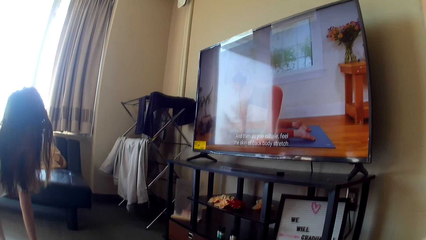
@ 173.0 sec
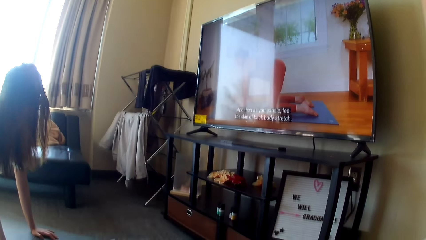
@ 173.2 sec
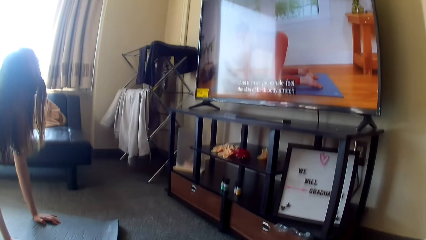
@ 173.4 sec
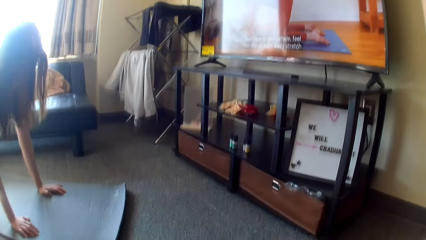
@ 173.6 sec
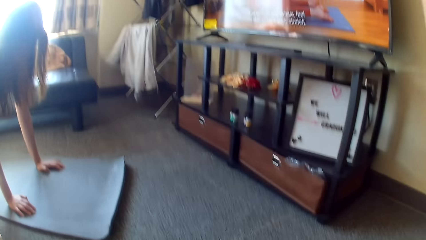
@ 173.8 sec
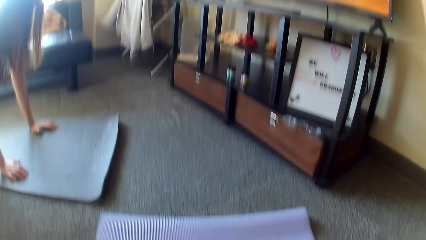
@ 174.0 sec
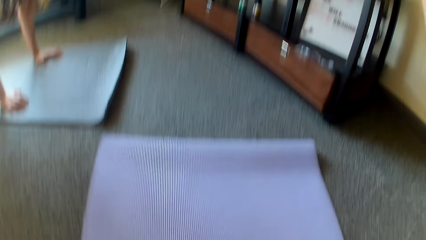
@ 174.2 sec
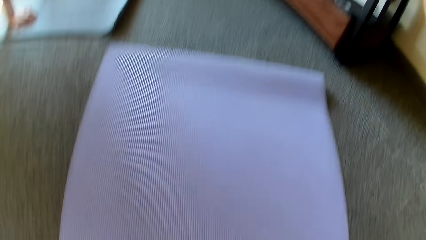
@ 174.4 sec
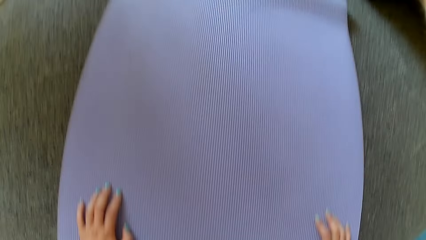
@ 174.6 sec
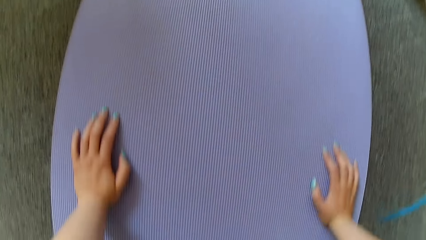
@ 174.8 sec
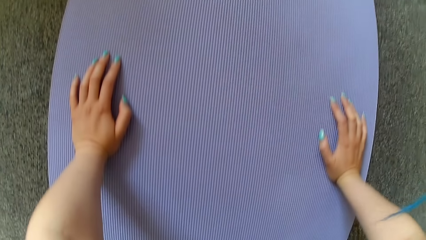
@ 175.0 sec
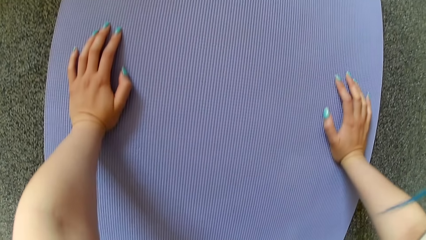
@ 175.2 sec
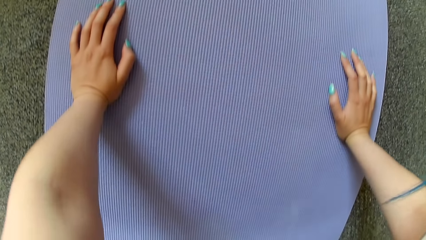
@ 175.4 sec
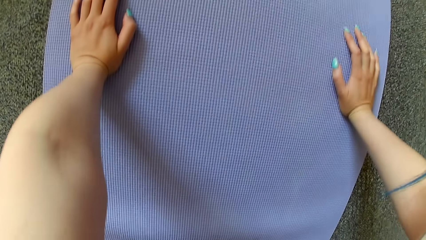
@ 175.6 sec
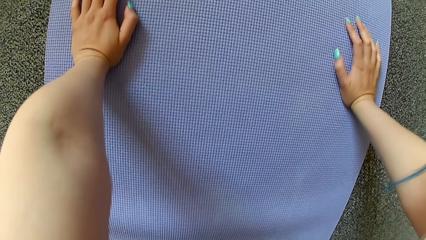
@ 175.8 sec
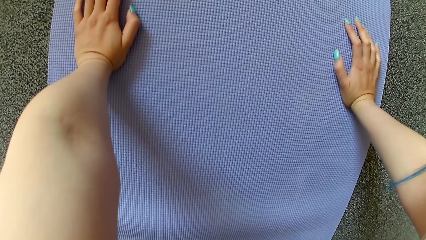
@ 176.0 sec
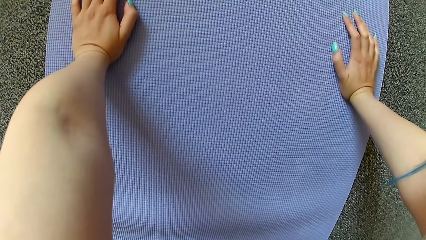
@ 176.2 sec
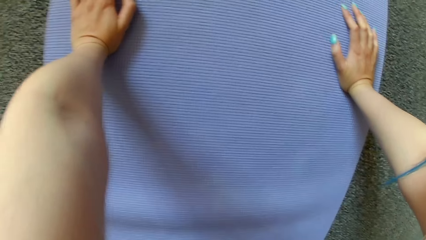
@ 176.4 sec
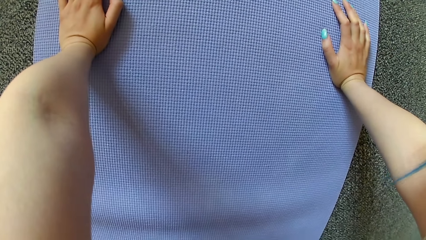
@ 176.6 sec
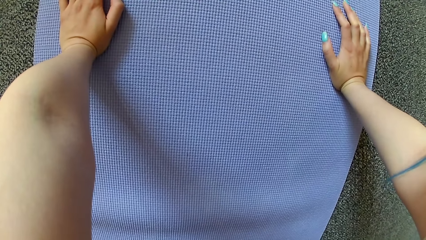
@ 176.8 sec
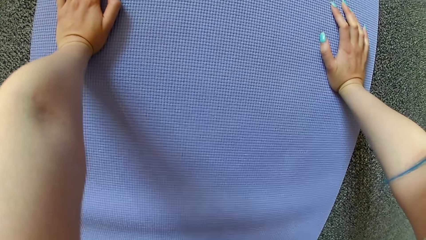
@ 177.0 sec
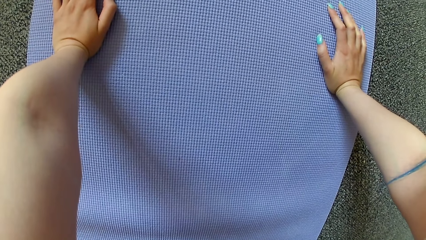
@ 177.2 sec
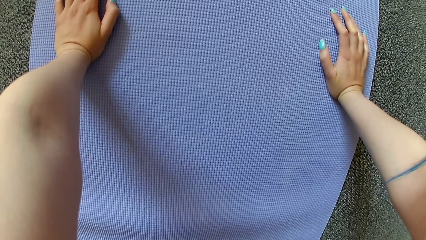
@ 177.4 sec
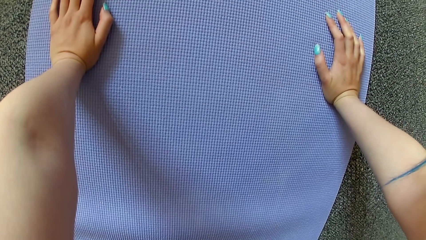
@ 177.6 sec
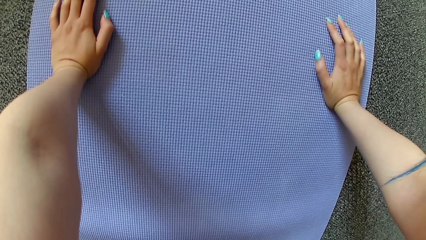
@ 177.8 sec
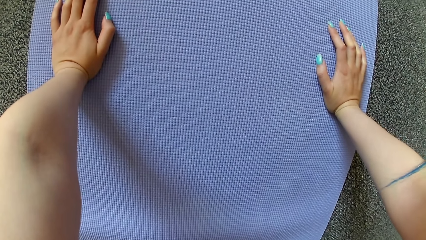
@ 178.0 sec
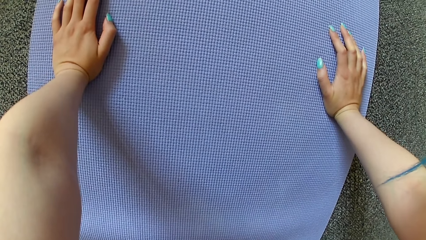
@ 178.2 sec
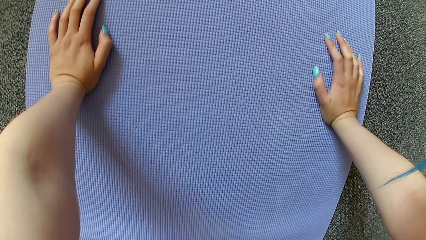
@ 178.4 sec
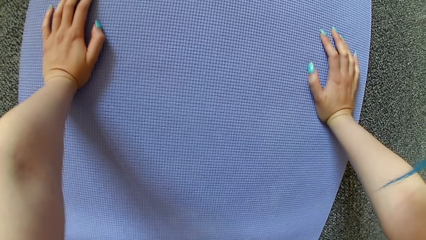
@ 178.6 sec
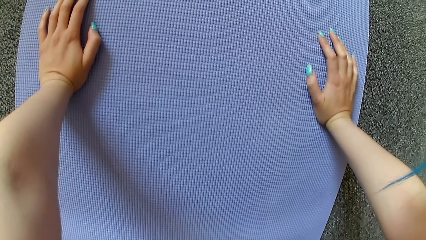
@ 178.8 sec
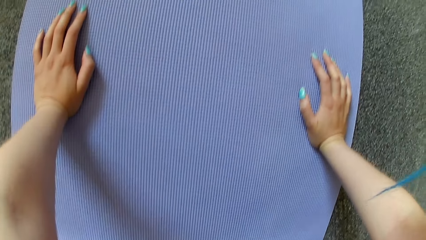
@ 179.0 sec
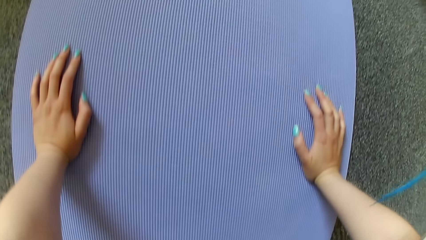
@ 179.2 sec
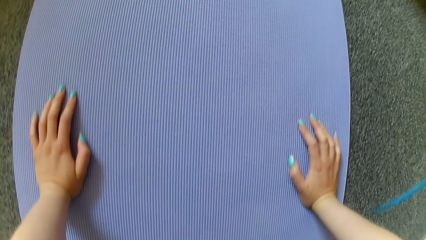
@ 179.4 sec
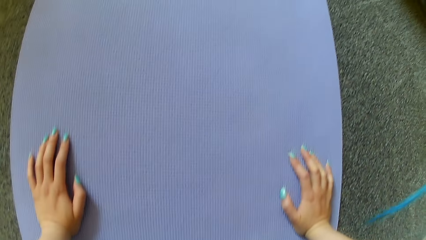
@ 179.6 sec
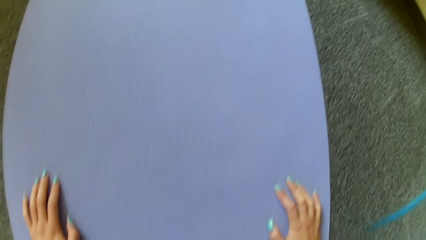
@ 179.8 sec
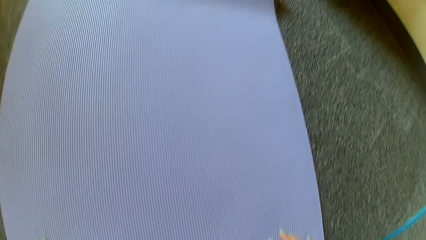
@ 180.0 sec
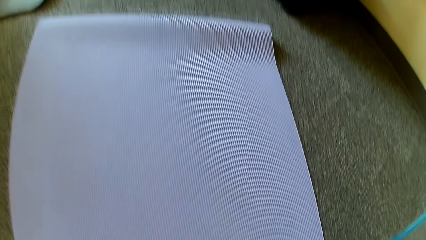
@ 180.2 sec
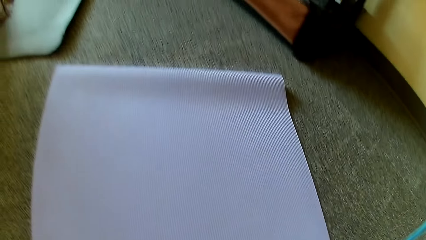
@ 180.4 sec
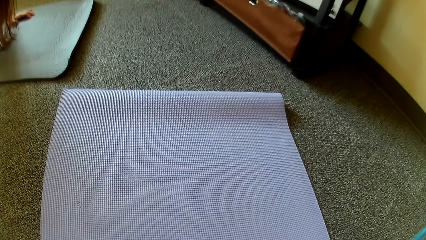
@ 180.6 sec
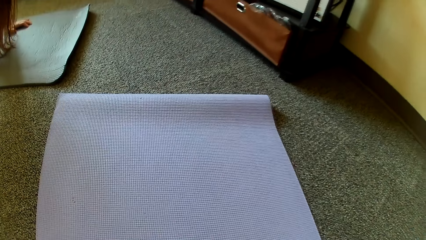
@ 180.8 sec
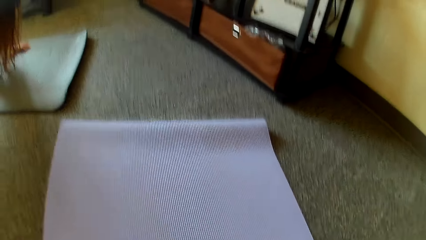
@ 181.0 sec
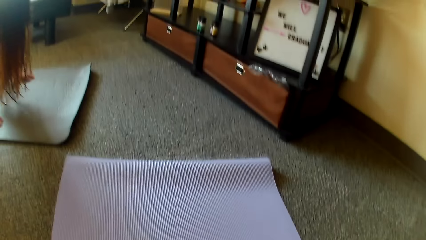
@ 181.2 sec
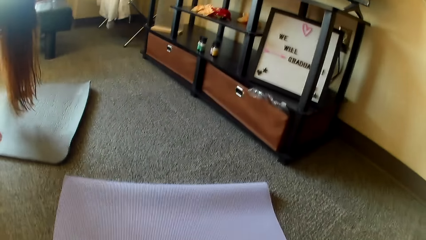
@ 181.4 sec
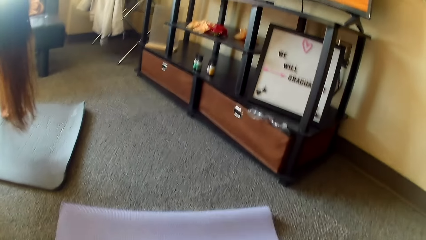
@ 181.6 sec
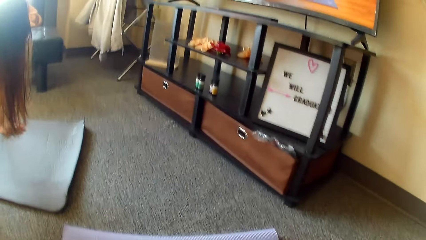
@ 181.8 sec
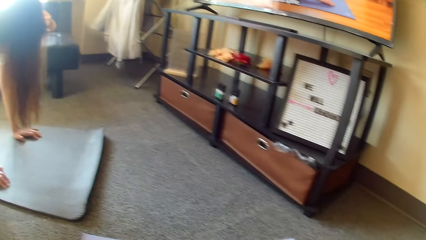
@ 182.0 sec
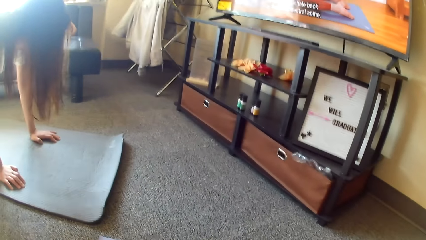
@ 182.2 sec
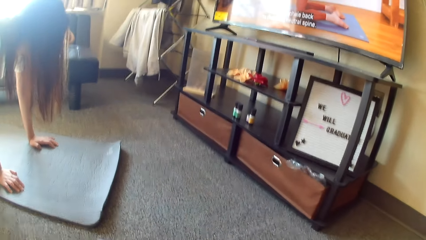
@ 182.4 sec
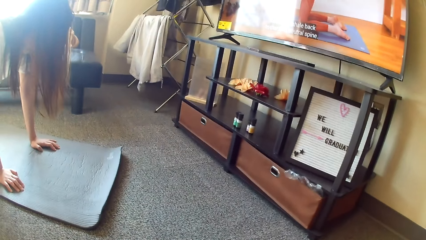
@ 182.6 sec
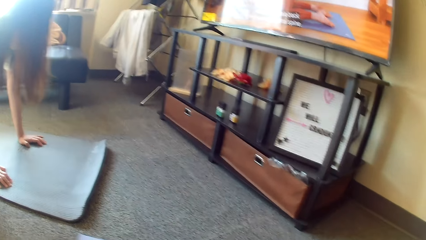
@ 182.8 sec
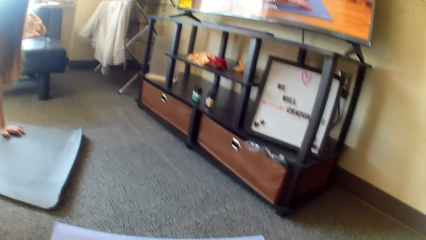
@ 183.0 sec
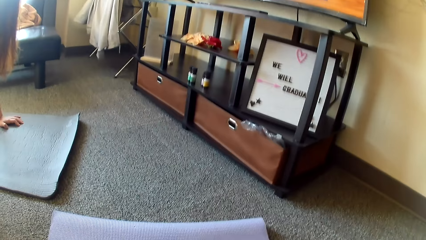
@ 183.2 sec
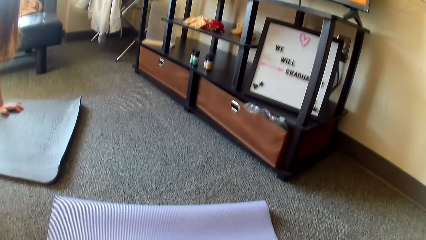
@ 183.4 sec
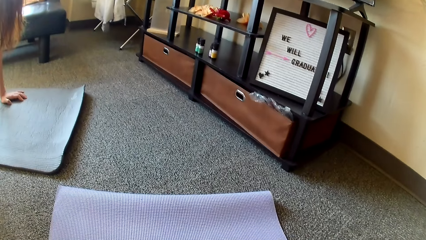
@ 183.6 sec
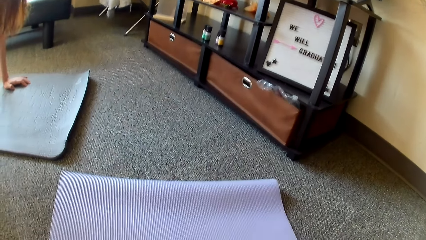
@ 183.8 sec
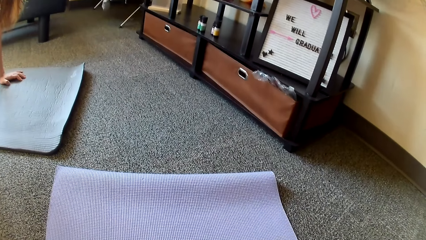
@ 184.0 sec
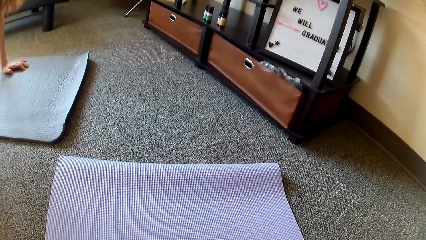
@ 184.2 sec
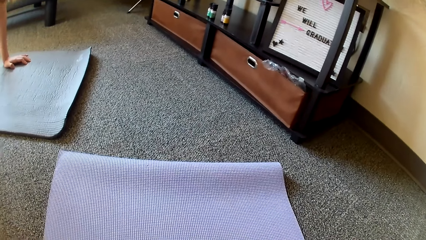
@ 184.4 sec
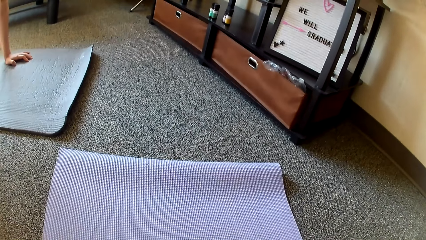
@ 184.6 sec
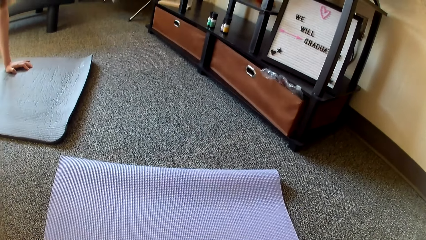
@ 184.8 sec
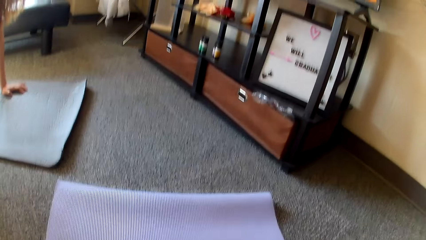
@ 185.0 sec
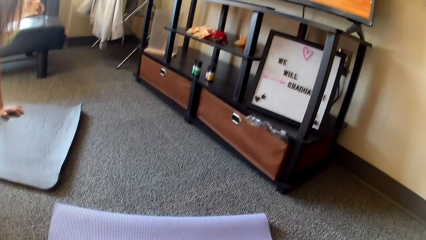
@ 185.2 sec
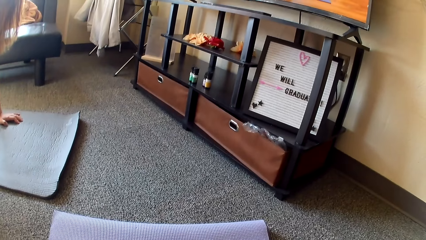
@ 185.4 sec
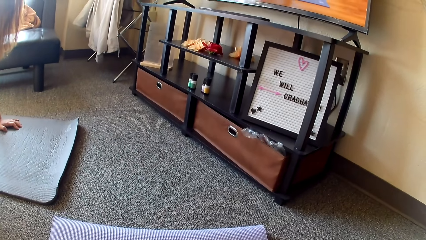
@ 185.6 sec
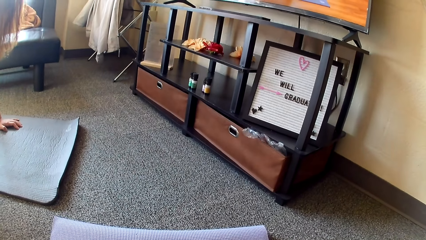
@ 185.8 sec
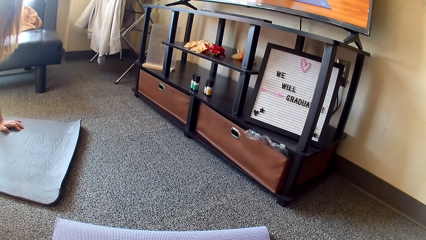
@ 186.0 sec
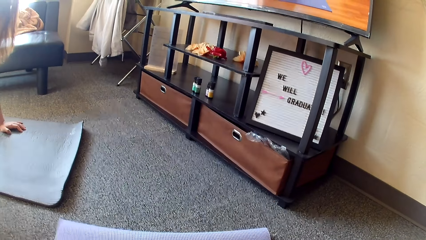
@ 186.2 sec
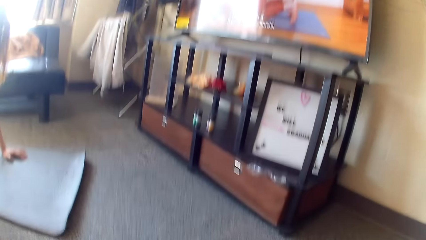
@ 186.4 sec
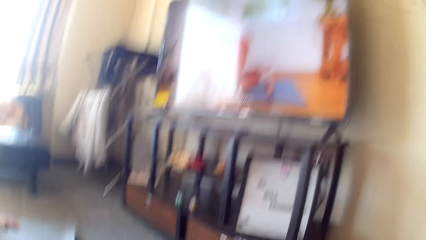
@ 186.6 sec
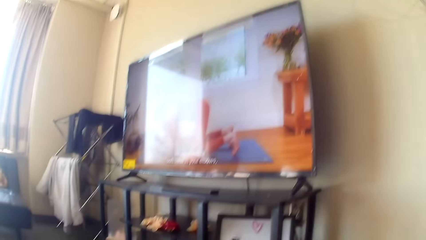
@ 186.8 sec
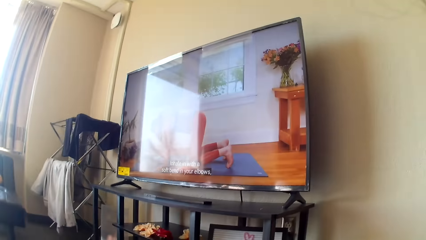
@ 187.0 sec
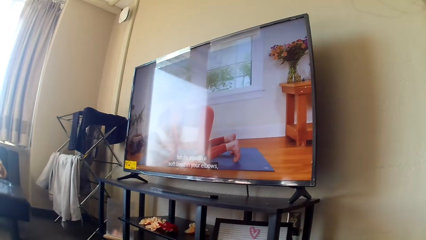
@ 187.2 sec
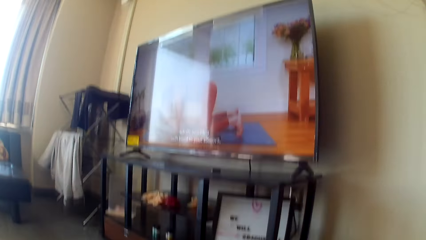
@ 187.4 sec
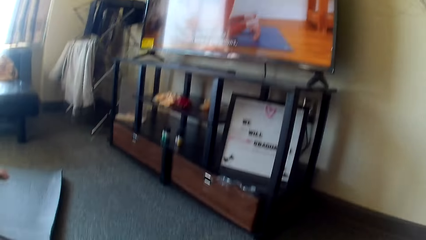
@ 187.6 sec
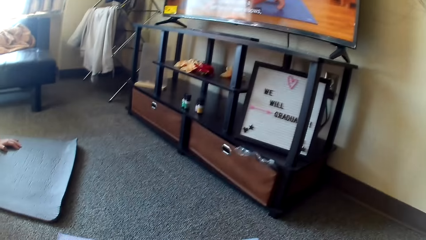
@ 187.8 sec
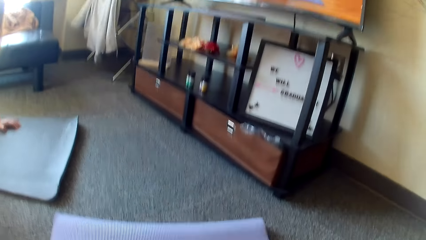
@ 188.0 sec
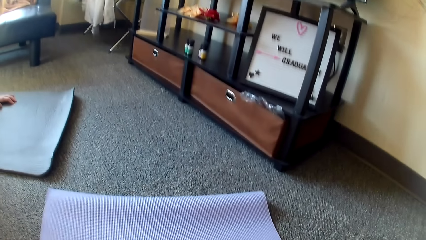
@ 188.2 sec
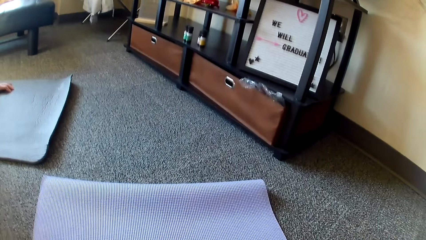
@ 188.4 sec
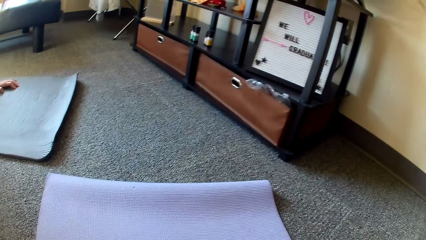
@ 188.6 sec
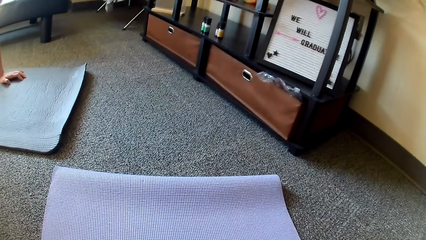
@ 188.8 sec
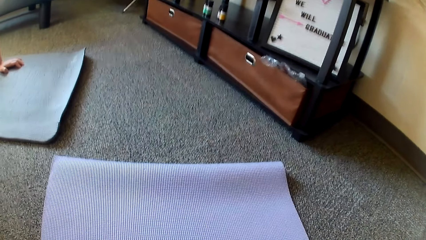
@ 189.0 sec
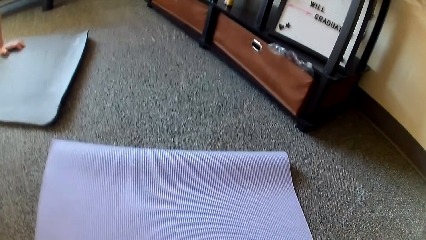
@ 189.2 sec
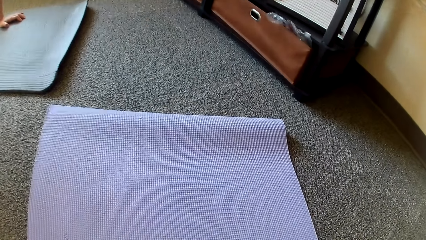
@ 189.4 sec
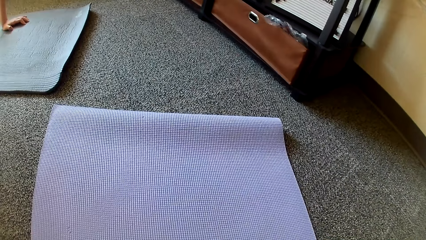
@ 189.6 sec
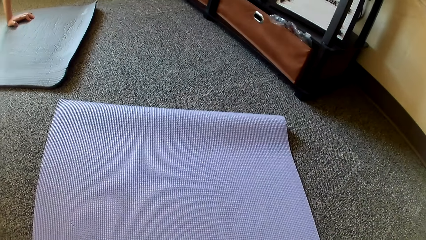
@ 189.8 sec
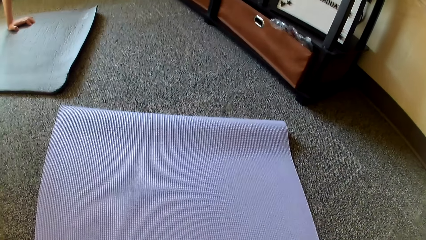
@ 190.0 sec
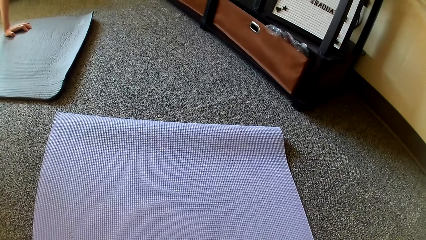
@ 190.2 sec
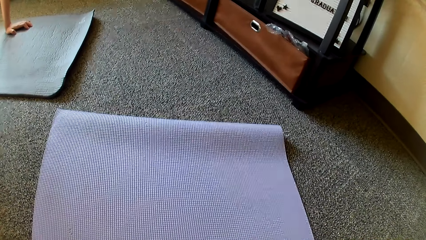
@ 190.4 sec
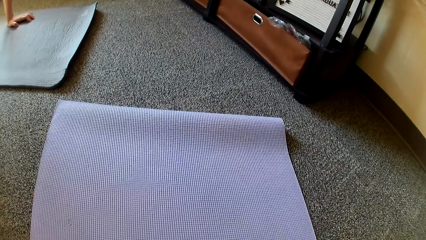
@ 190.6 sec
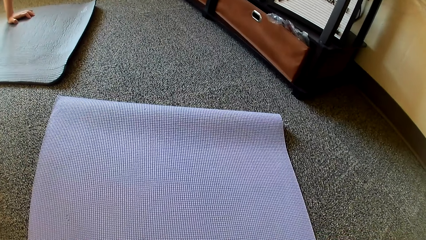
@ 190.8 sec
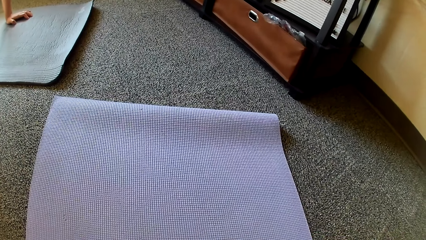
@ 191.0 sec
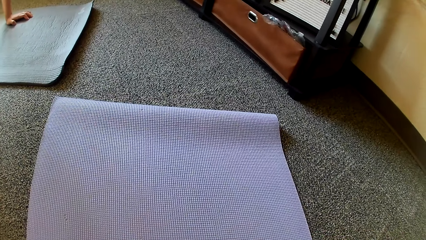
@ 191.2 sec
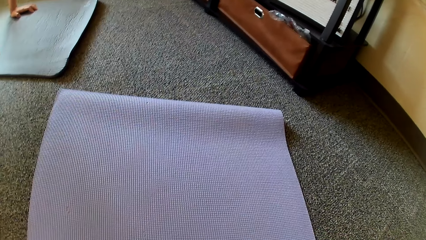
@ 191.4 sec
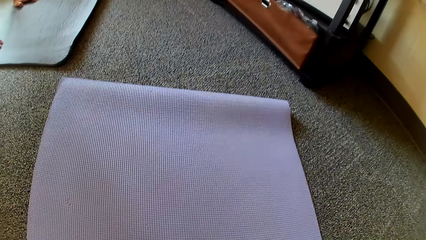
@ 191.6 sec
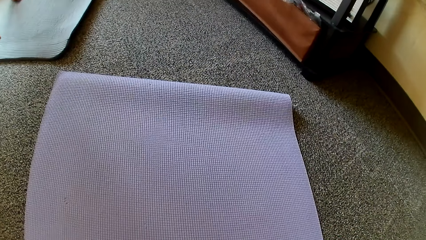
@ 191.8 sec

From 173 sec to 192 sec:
The camera wearer puts her hands on the mat. A lady puts her hands on the mat. The lady bends also while looking at the TV.
